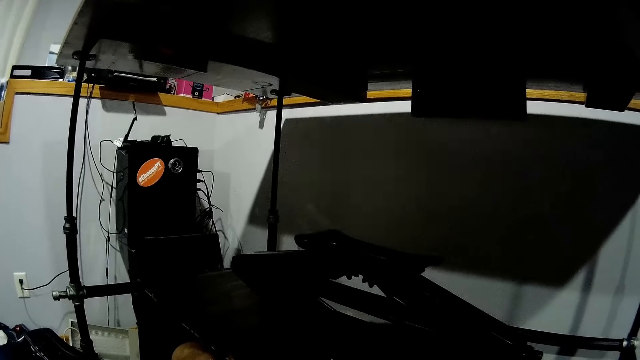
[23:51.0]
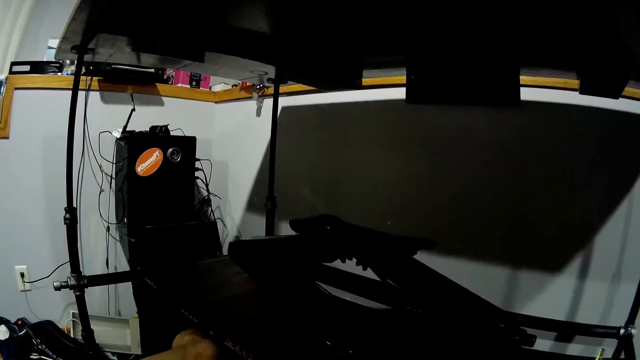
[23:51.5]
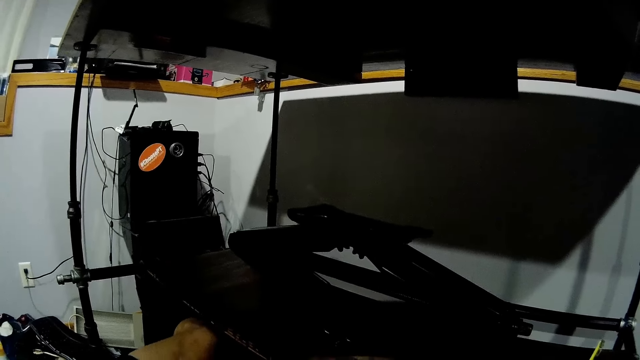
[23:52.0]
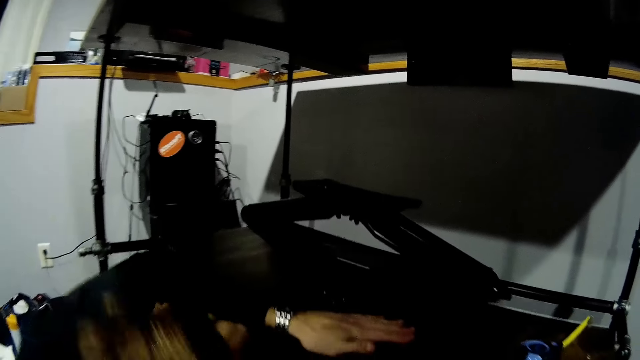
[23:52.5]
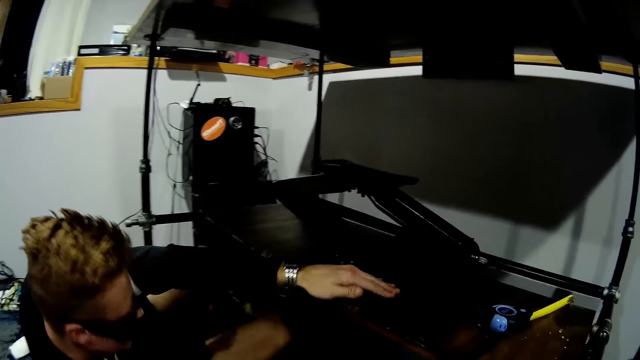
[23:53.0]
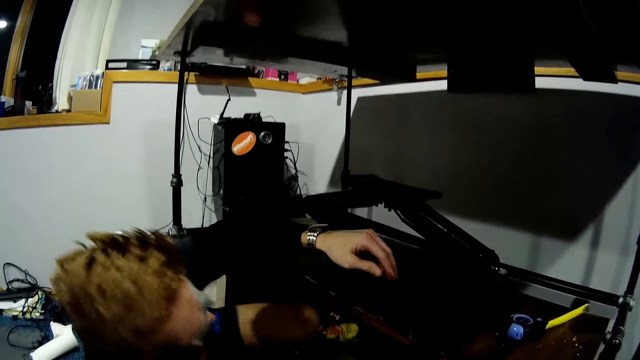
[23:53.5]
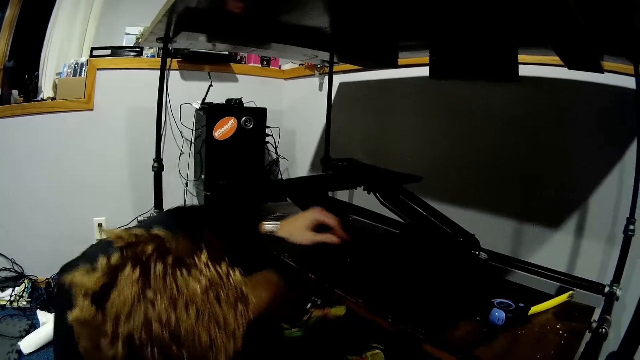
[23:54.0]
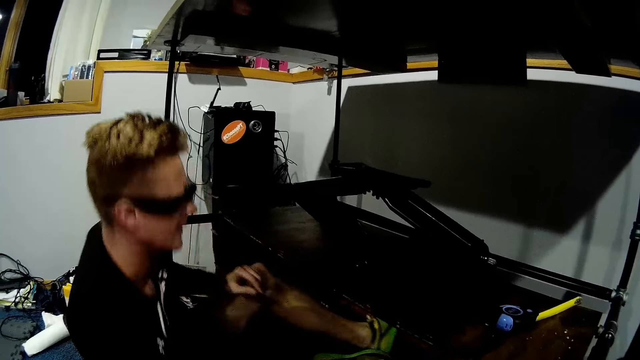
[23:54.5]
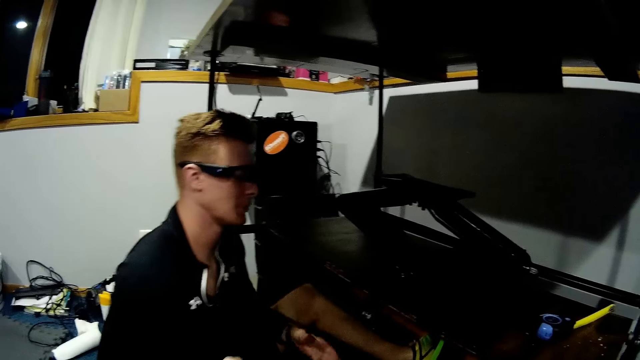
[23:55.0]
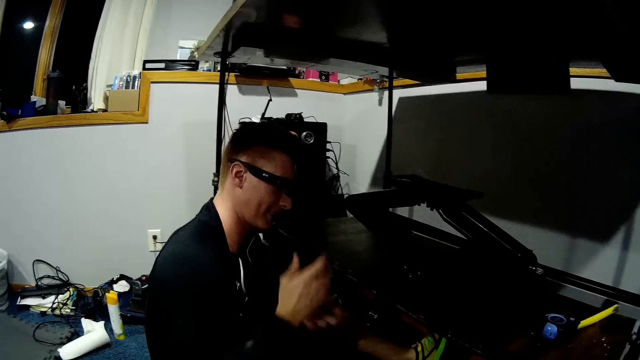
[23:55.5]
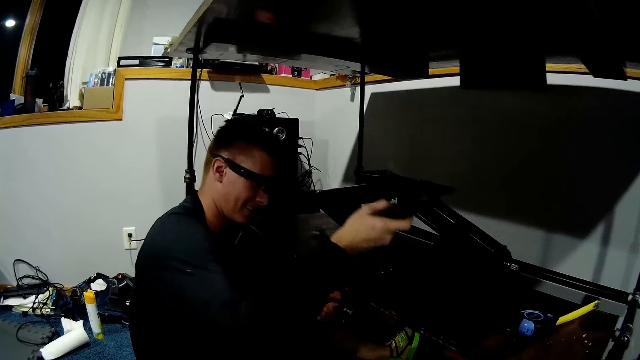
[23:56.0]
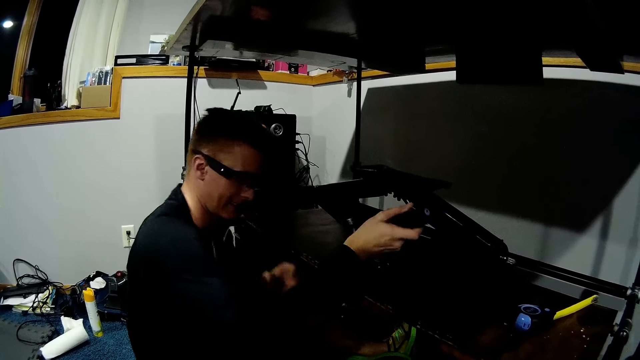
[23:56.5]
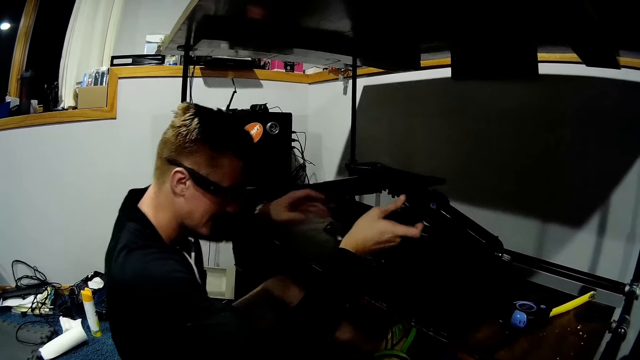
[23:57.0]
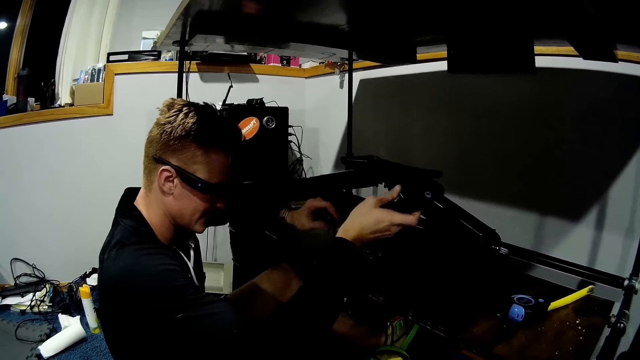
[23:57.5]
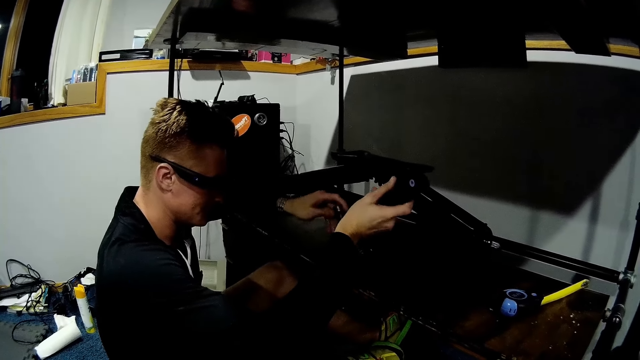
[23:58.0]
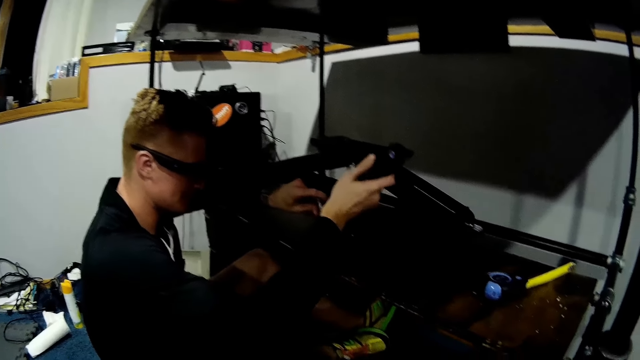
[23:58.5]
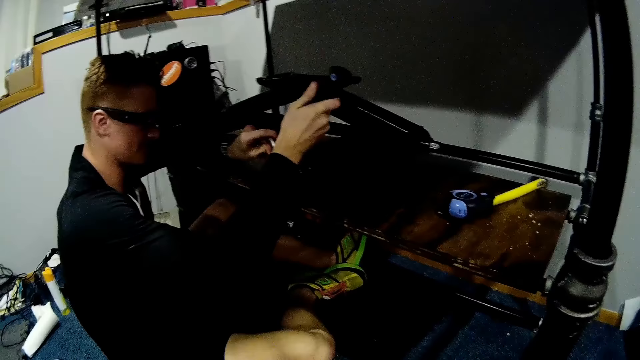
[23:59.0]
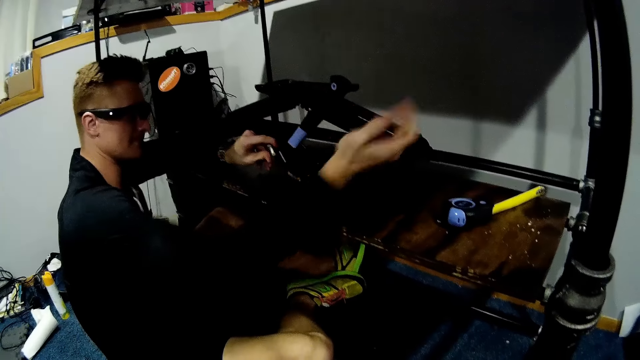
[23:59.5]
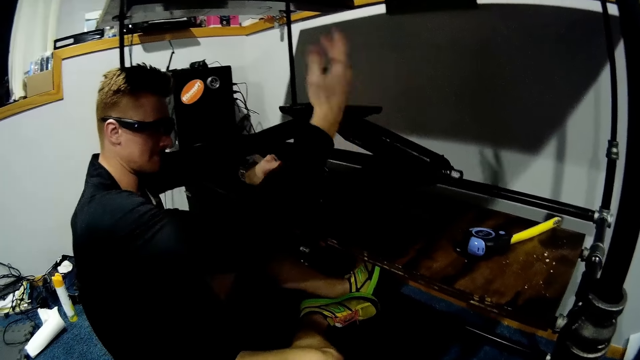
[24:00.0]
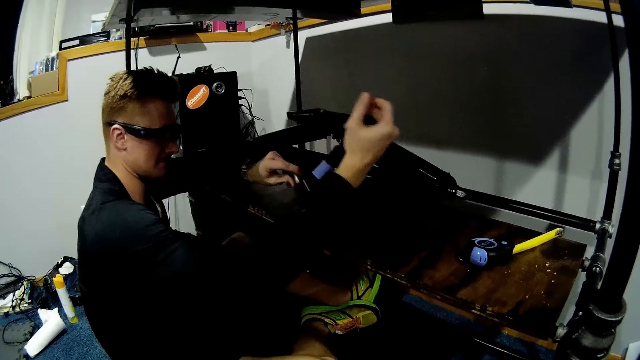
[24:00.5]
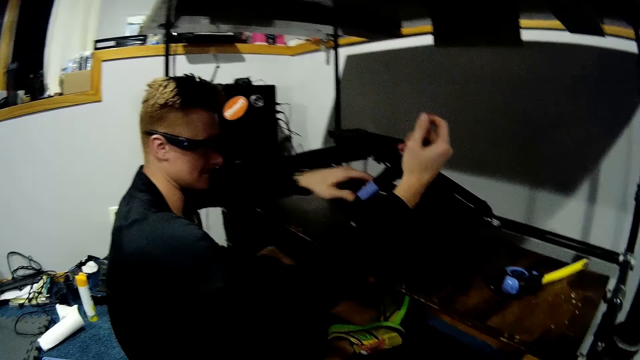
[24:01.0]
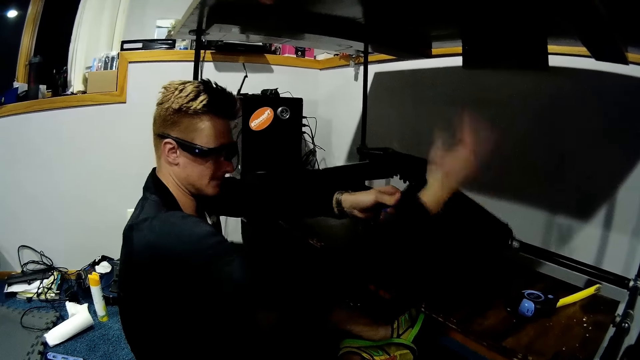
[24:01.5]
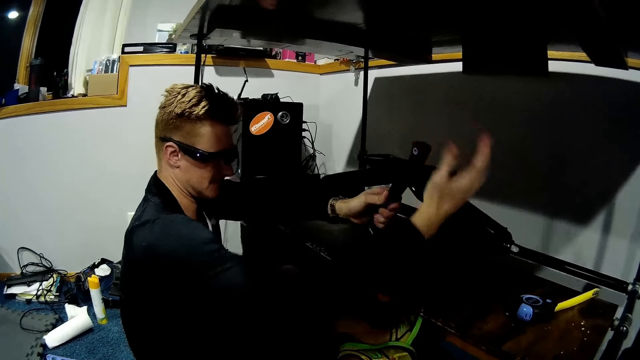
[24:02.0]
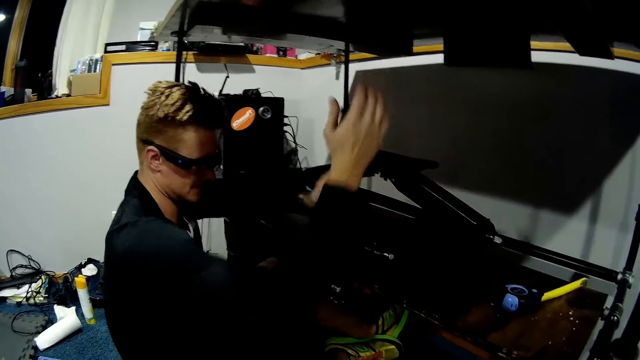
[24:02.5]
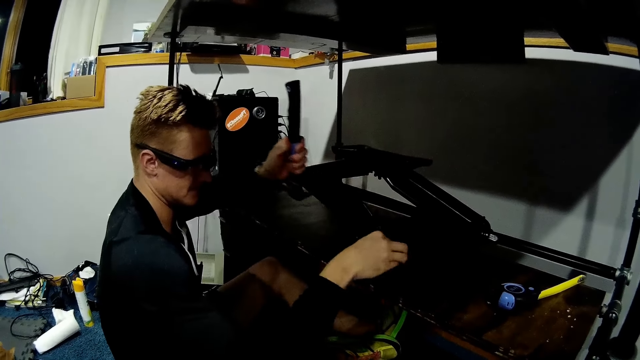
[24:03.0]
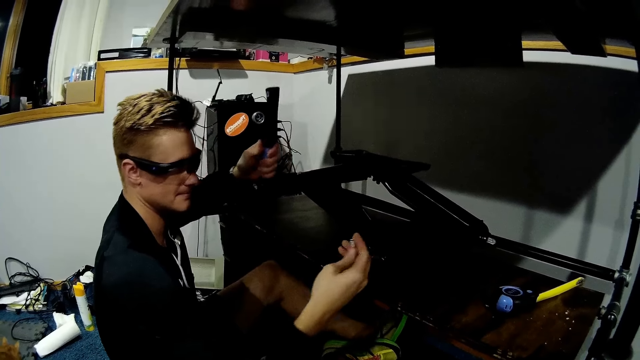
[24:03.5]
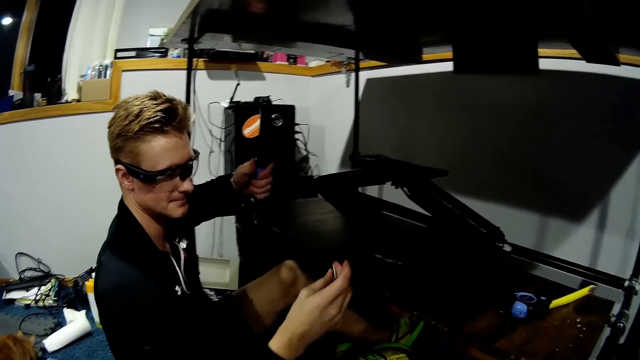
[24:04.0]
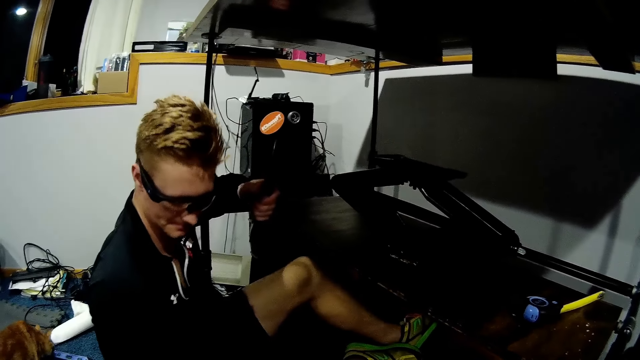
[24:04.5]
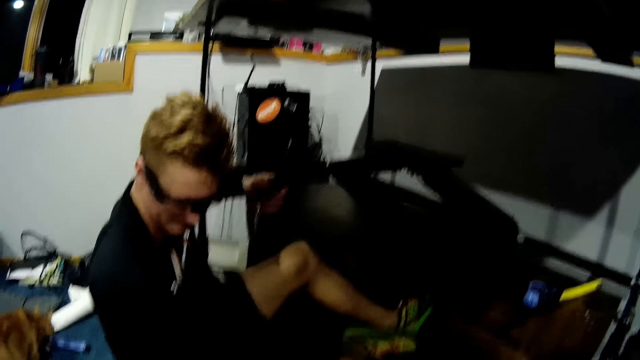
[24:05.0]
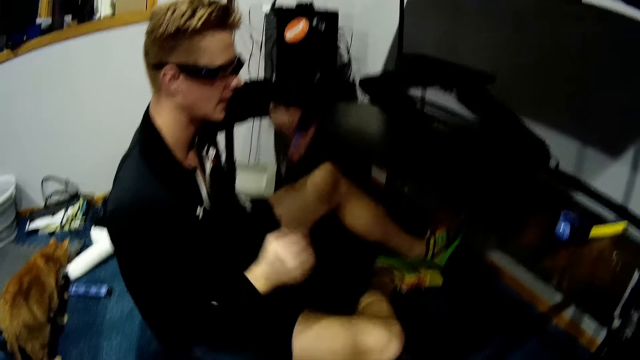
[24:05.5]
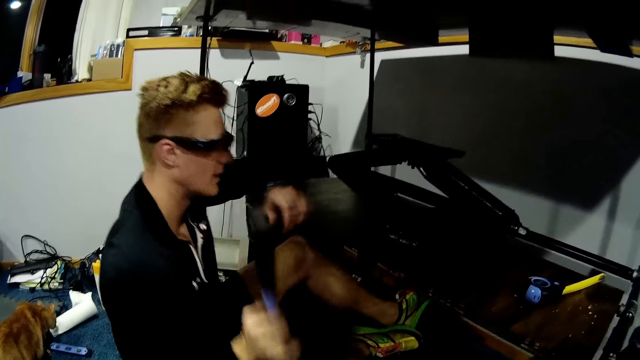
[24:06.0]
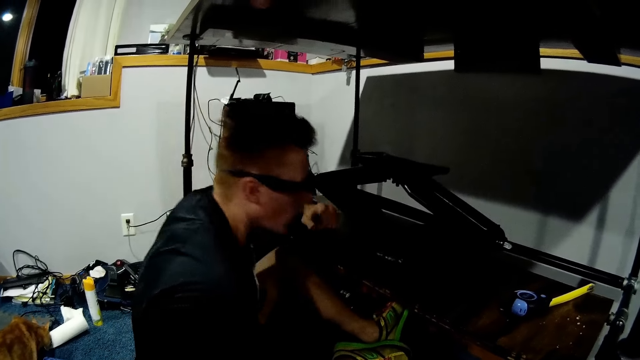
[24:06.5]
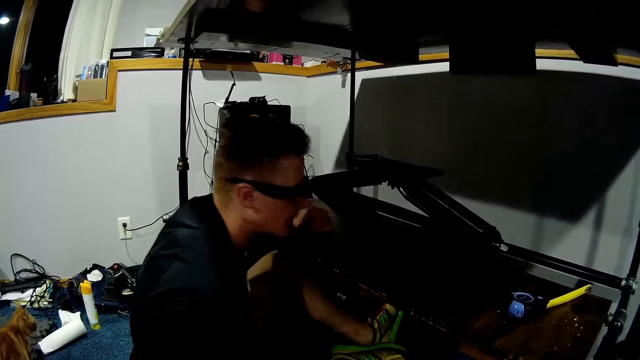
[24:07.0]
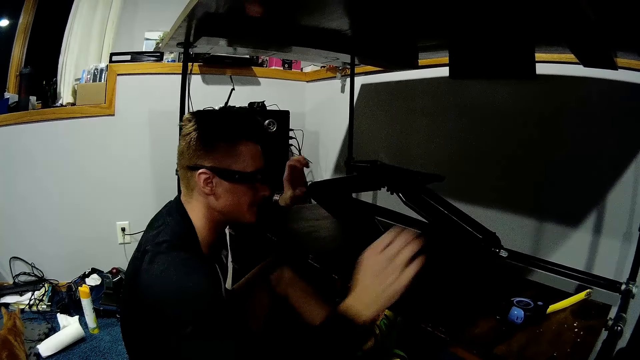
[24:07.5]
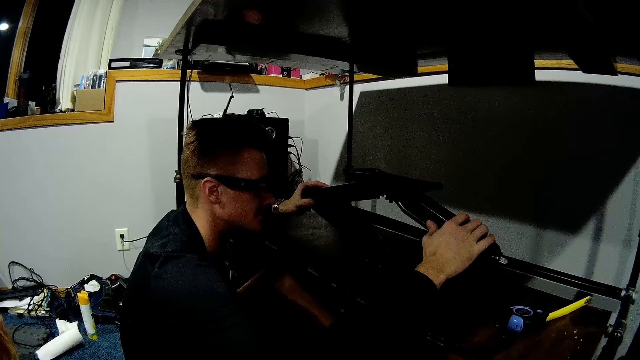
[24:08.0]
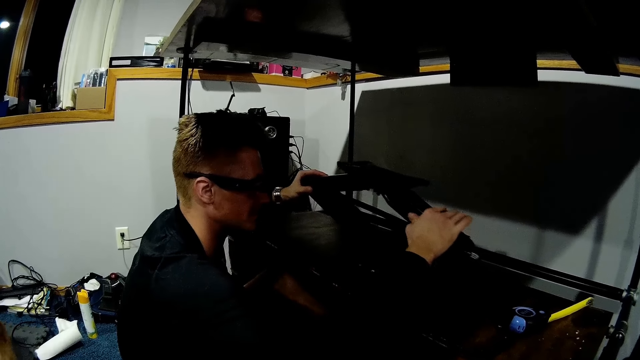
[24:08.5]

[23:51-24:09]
The man removes his left hand from the wooden slab in the worktable. The man puts the hammer on the shelf. The man loosens a bolt from the scissor lift jack with a torque wrench in both hands. The man plucks a nail from the car lift jack. The man picks the bolt with his right hand from the wooden slab in the worktable and drops the bolt in his right hand on the floor. The man holds the torque wrench in his right hand and drops the torque wrench in his right hand on the floor. The man holds the scissor lift jack on the wooden slab in both hands.

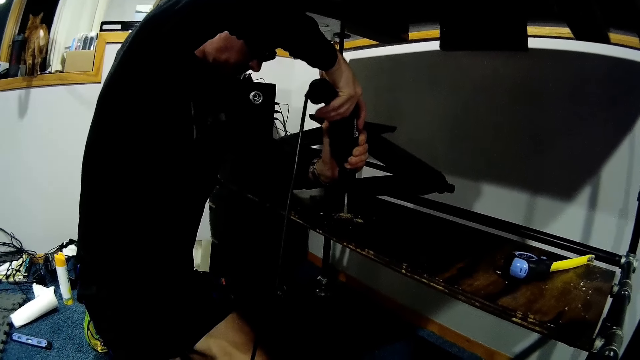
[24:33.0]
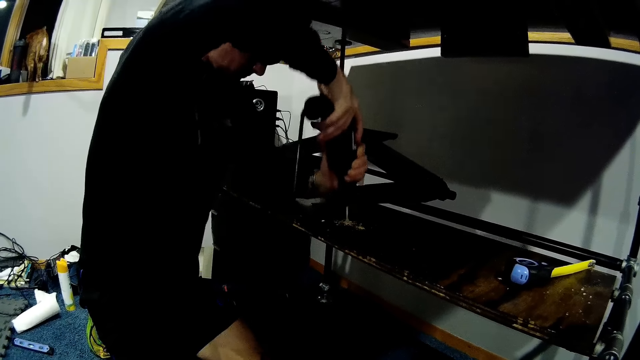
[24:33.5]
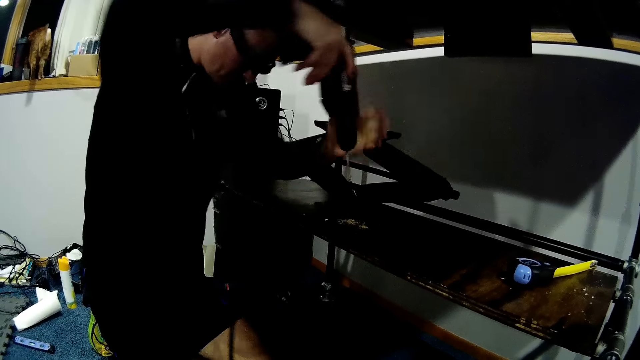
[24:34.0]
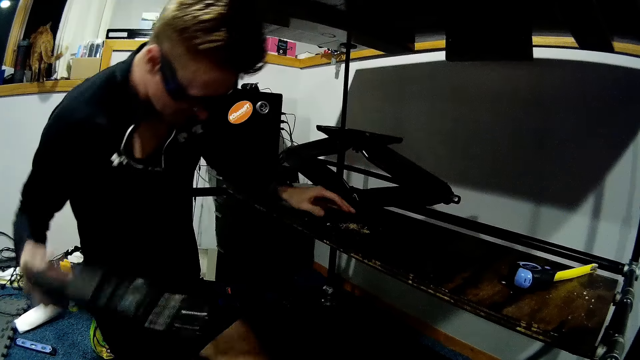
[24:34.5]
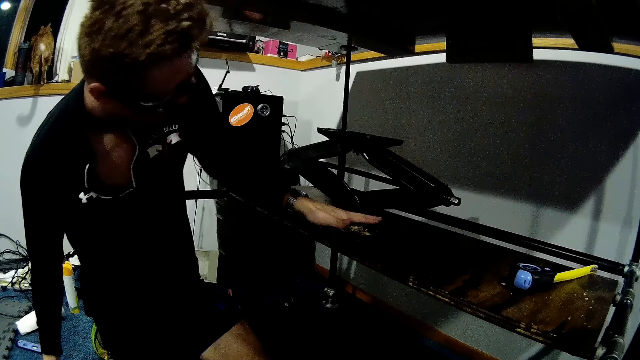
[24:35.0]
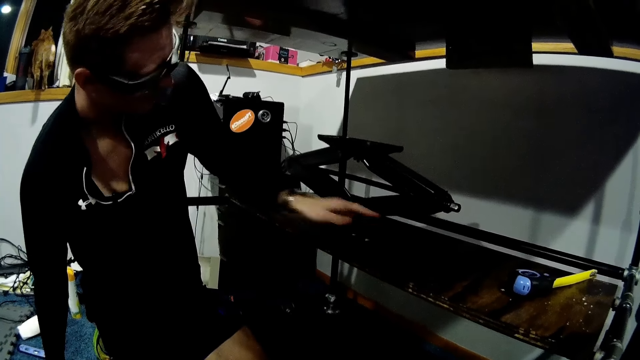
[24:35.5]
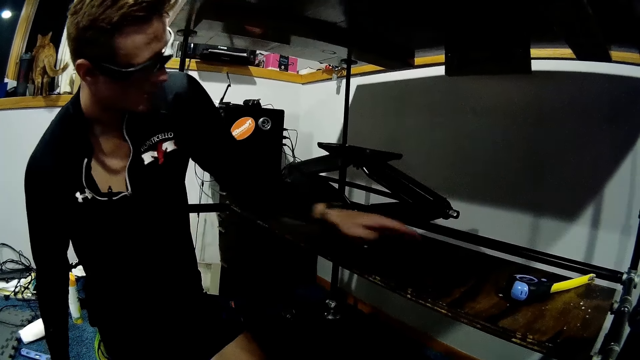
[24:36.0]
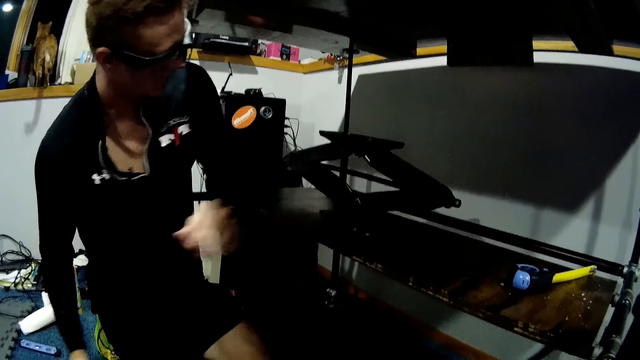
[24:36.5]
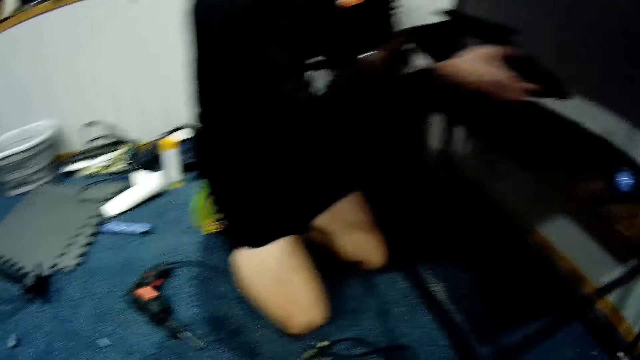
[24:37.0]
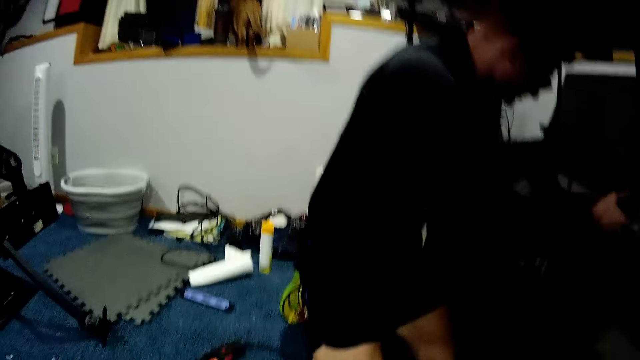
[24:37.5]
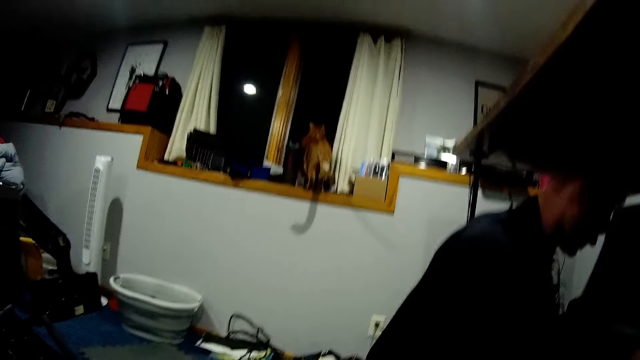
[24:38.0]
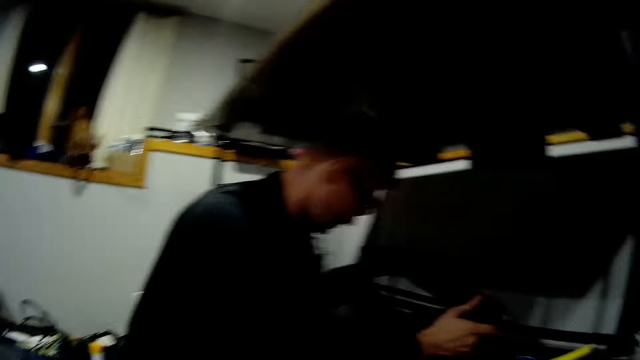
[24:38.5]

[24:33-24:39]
The man drops the electric drill on the floor with his right hand. The man wipes the surface of the wooden slab with his left hand. The man holds the scissor lift jack on the wooden slab with both hands.
